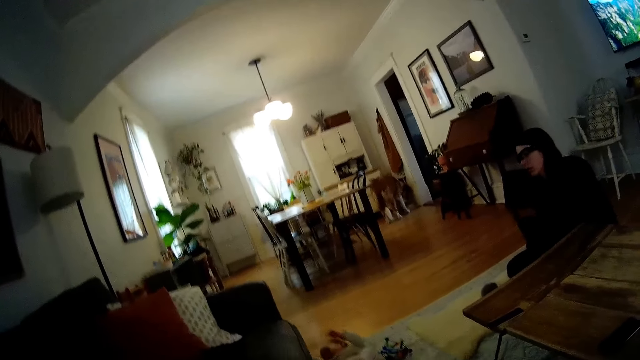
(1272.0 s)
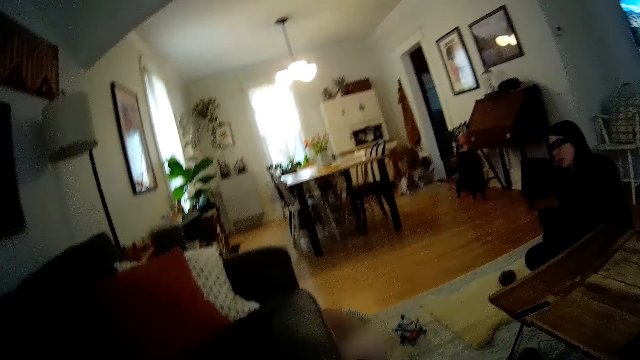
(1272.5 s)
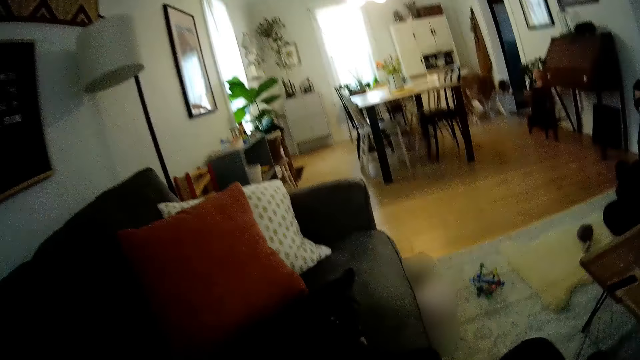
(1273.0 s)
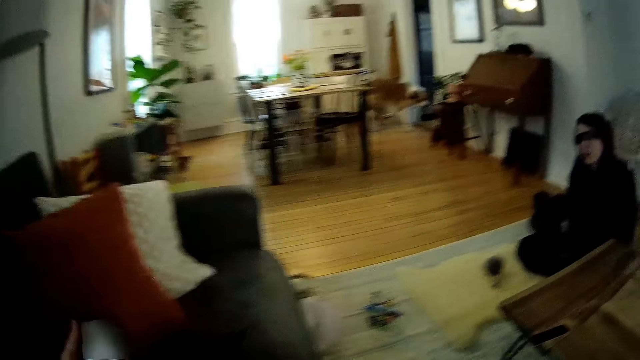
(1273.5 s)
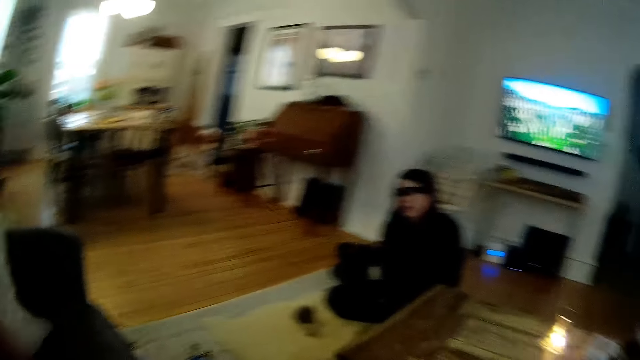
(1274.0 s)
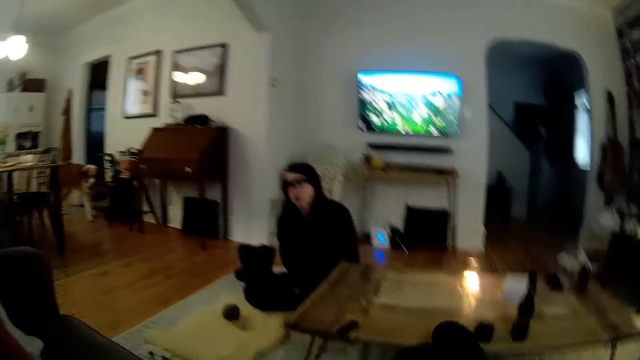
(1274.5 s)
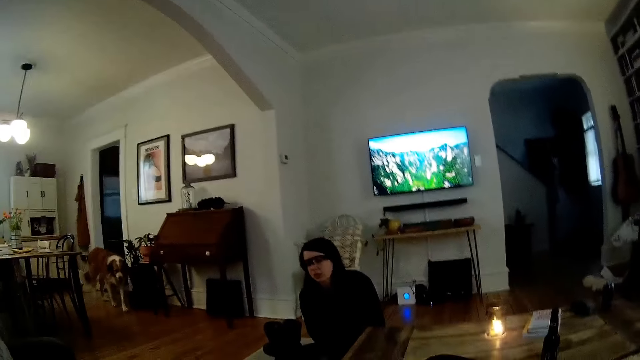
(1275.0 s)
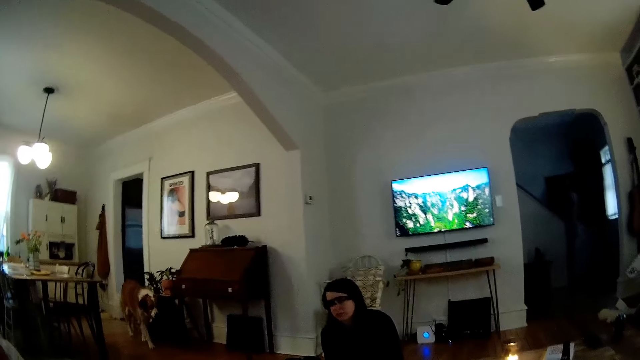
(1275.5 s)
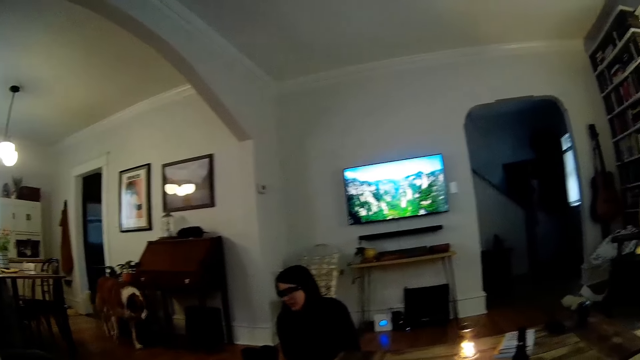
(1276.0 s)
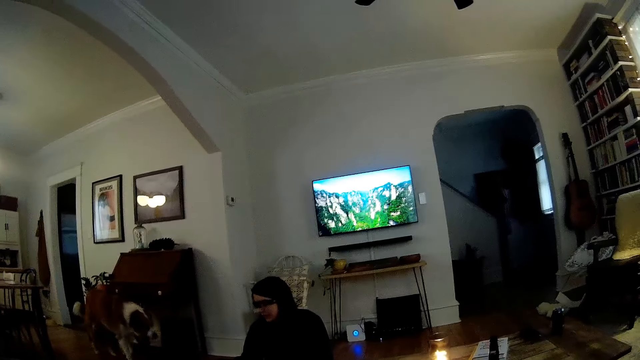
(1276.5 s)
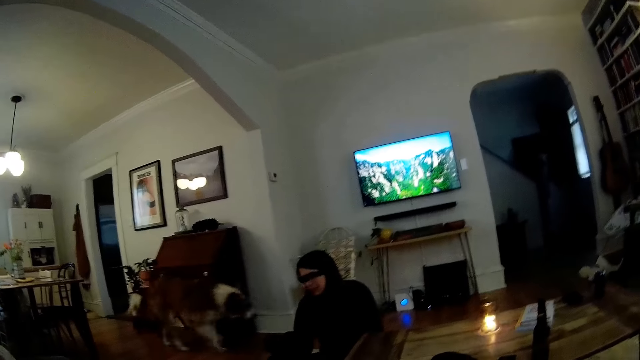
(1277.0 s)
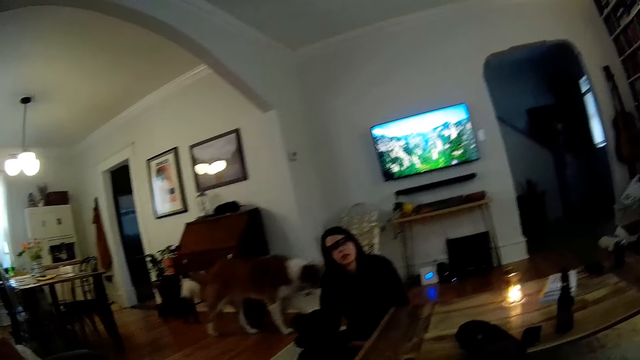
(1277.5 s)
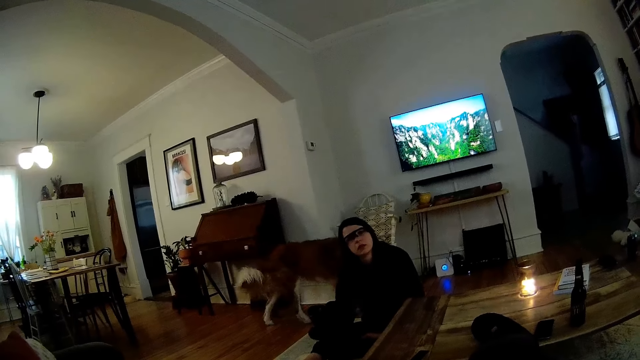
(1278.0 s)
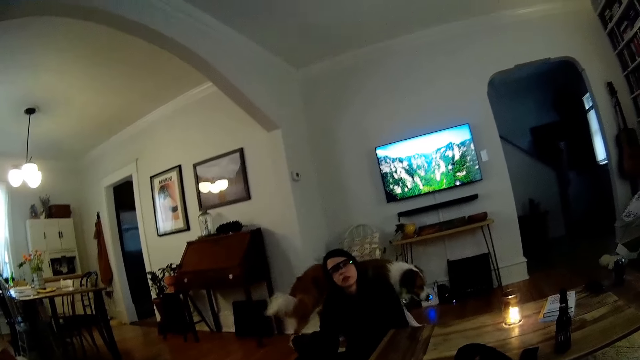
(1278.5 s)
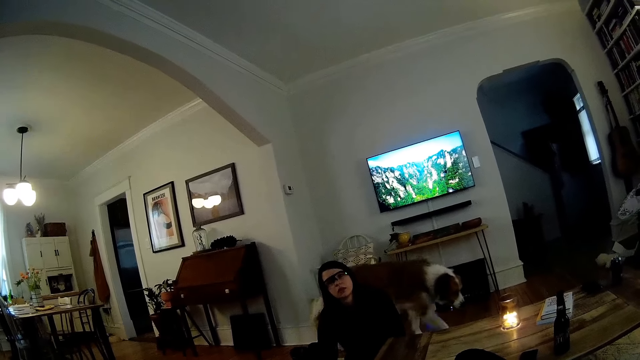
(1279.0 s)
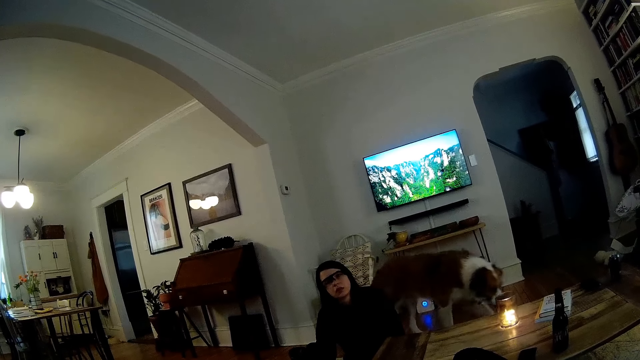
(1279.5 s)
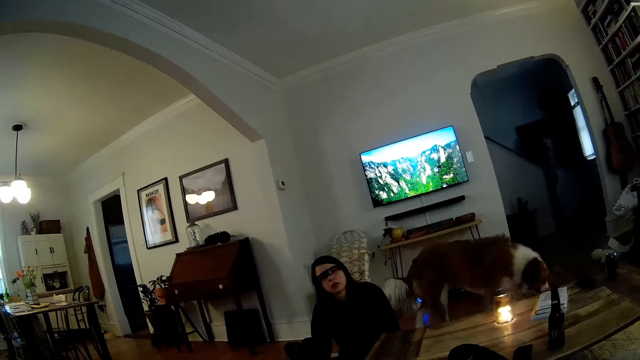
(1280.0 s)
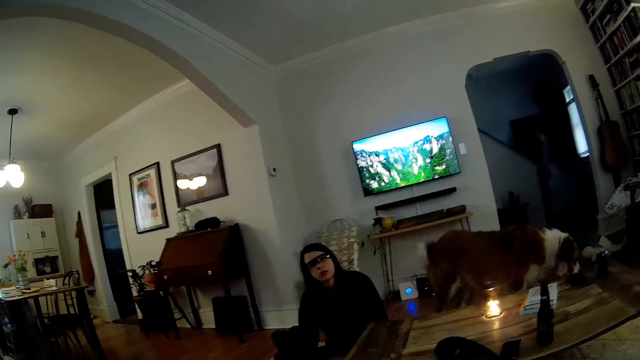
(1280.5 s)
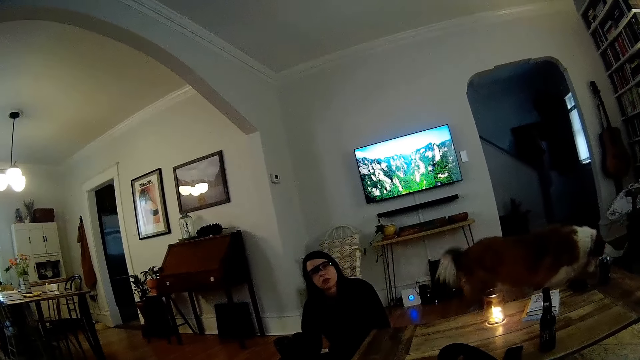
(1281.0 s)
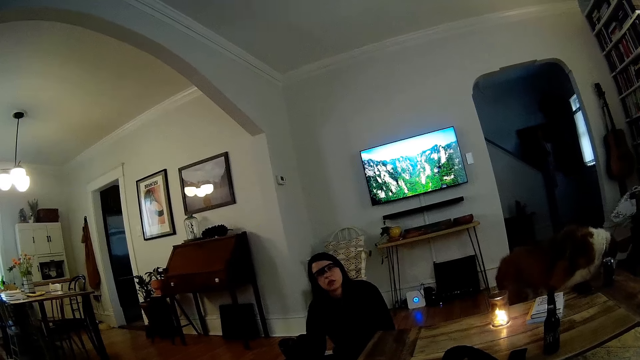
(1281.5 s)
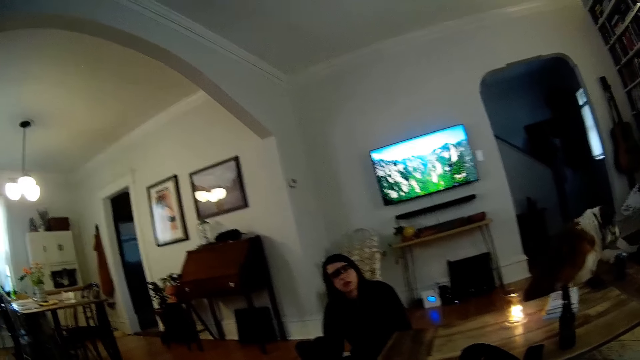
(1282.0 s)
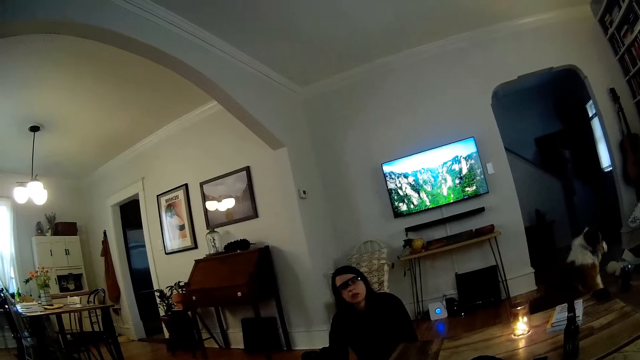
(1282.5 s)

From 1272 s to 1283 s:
The camera wearer looks at the dog.

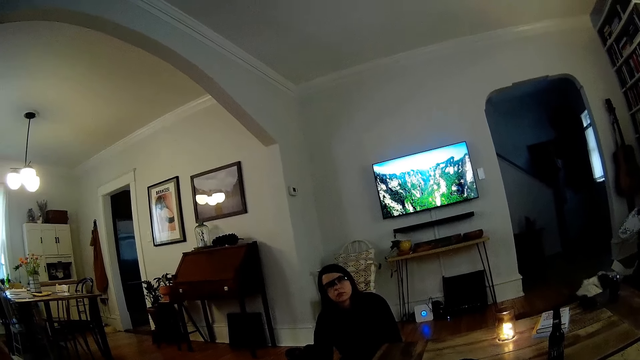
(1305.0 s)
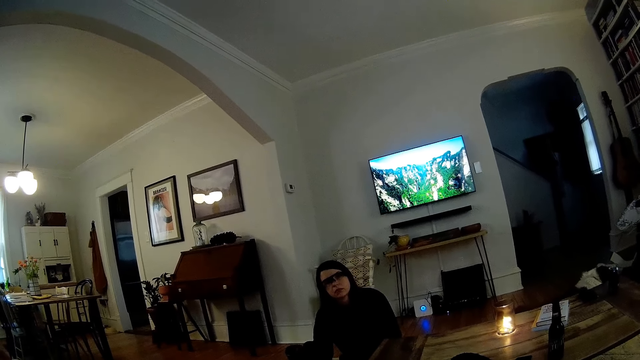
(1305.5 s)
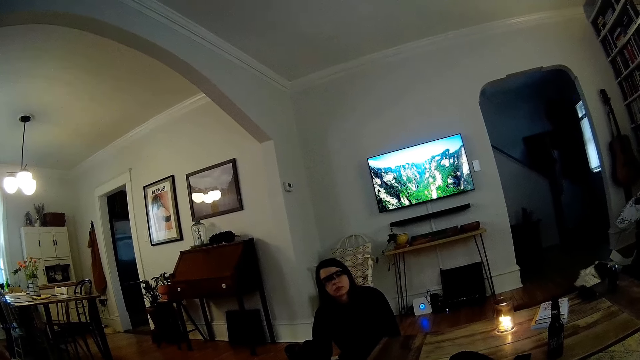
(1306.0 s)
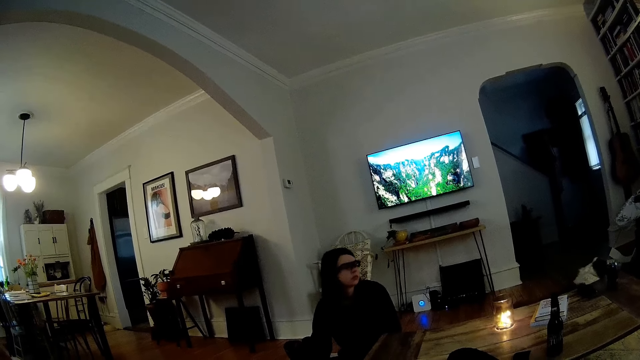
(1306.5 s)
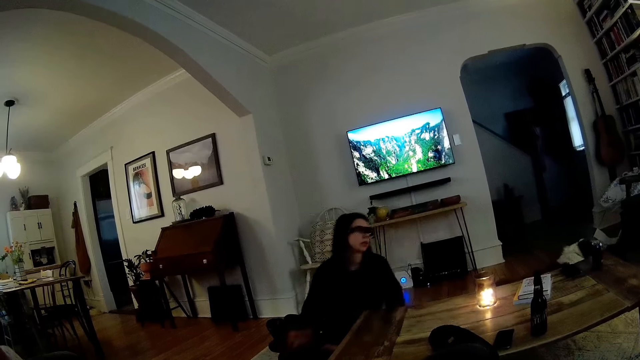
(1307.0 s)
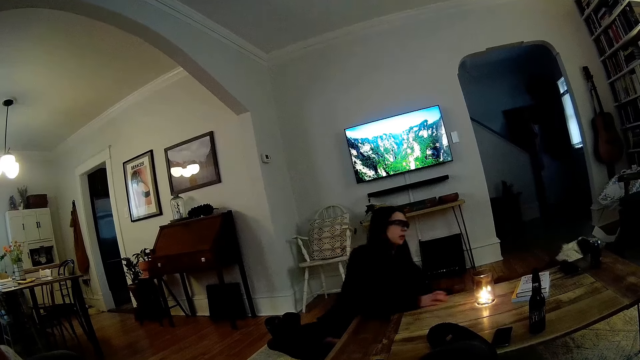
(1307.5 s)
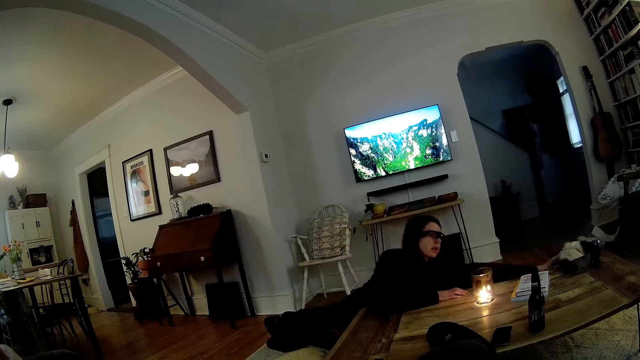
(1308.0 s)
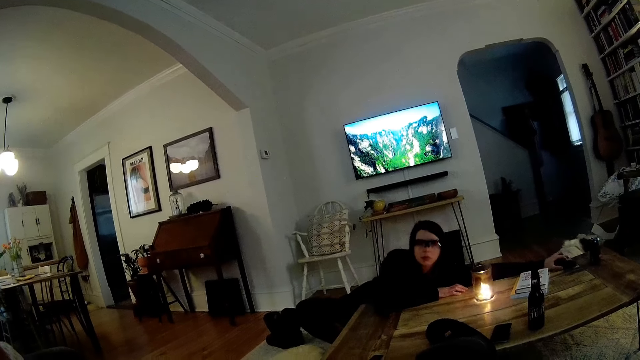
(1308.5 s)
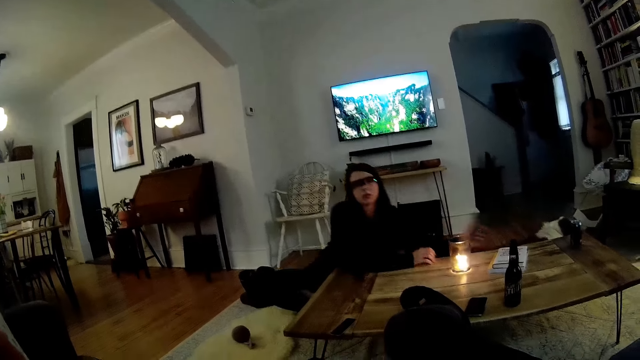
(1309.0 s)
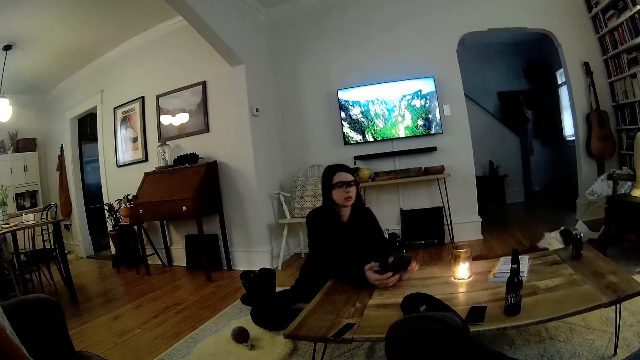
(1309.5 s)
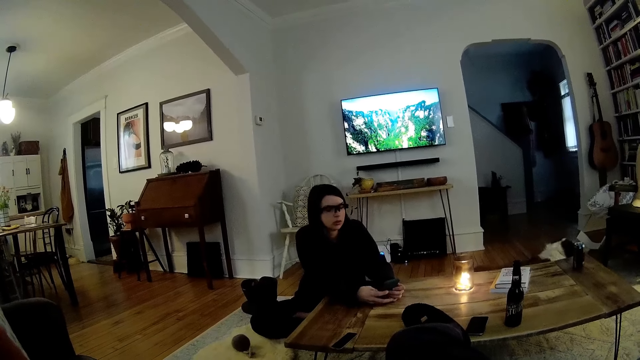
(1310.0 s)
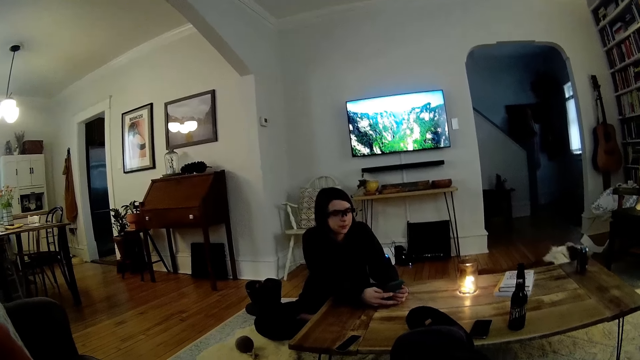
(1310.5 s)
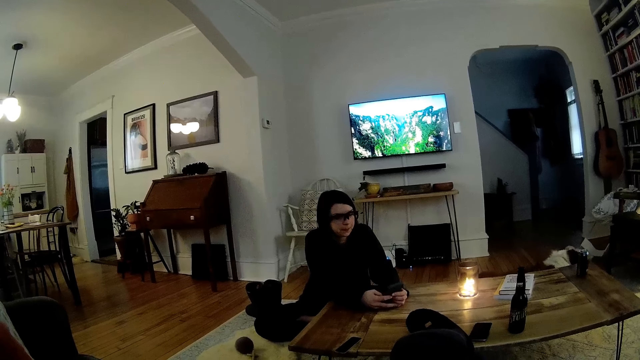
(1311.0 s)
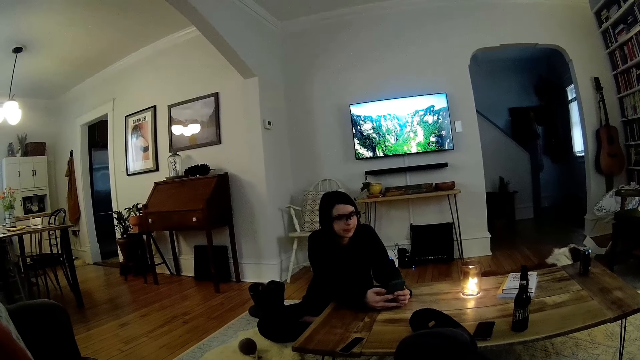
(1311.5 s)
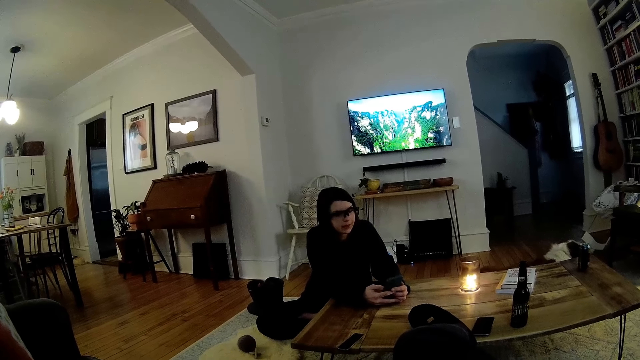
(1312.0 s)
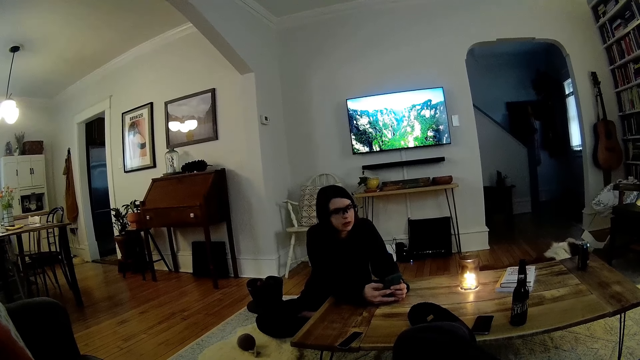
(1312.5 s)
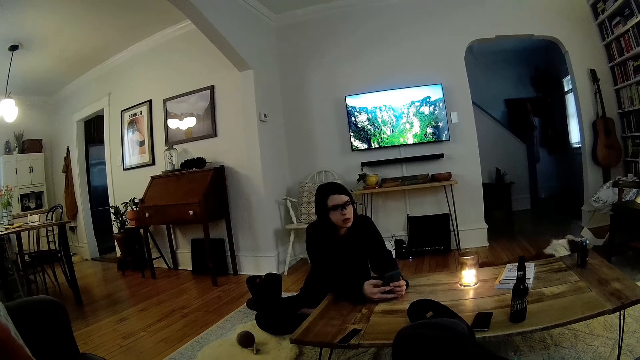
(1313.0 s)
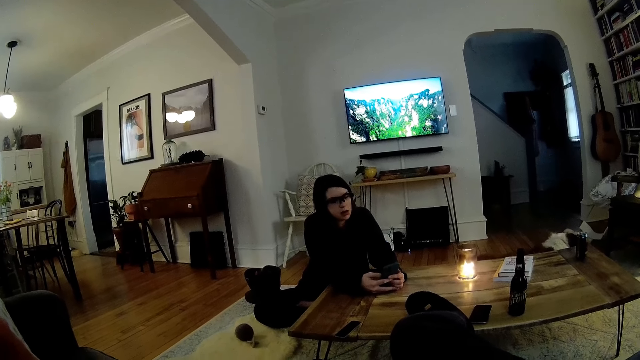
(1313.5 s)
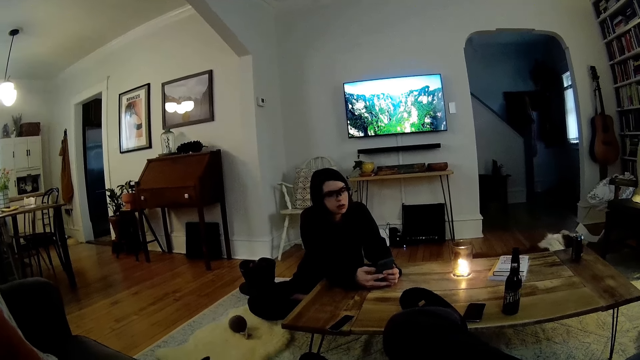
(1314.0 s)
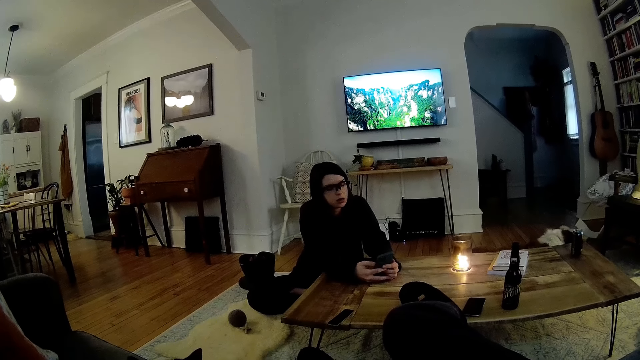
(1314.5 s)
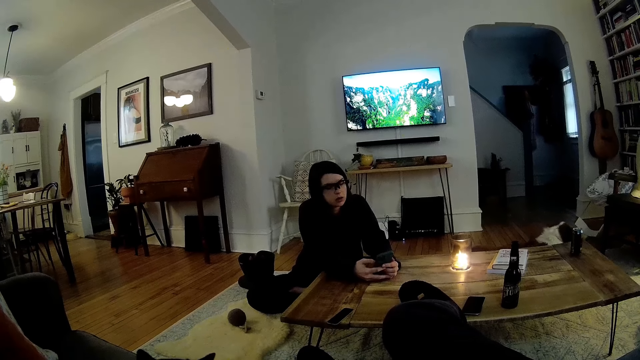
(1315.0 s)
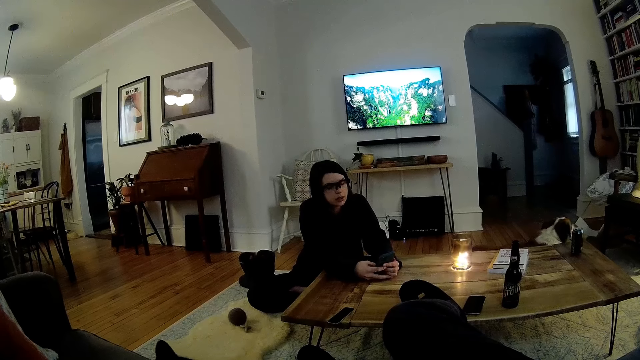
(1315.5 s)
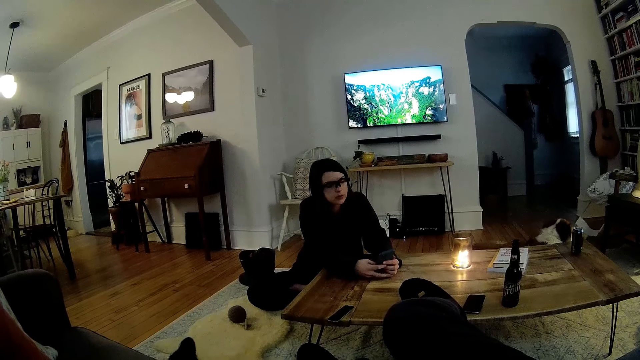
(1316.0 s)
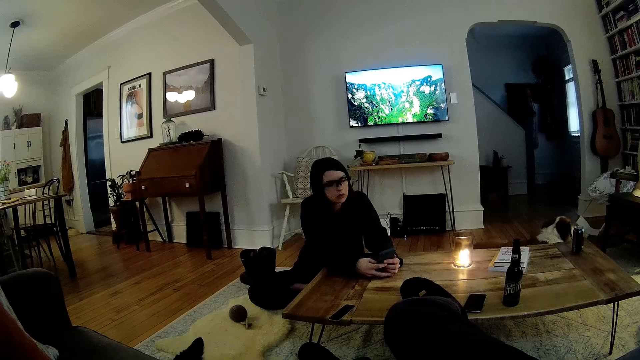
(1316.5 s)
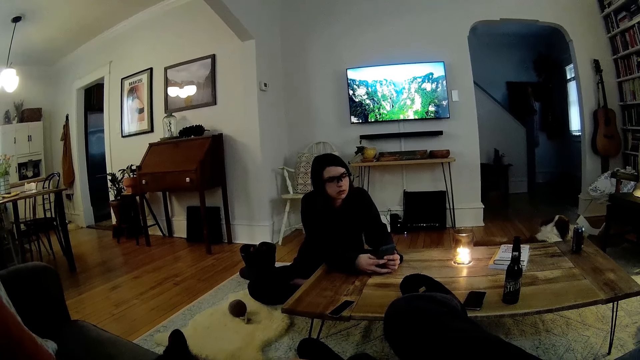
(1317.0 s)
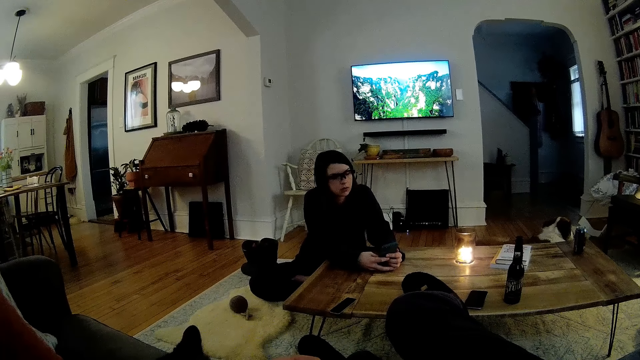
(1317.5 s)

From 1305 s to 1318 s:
The woman stretches her left hand towards a table. The woman picks up a mobile phone on the table with her left hand. The woman touches the mobile phone with both hands. The woman holds the phone with both hands. The woman operates the mobile phone with both hands on the table.
